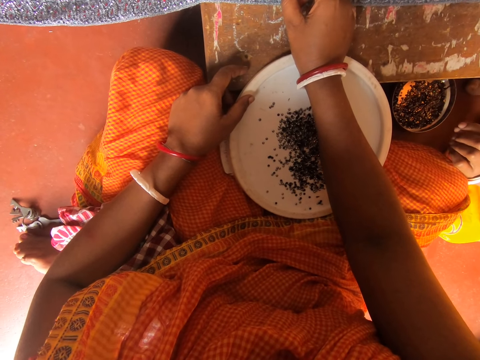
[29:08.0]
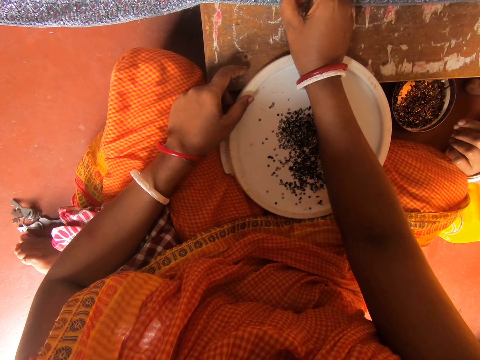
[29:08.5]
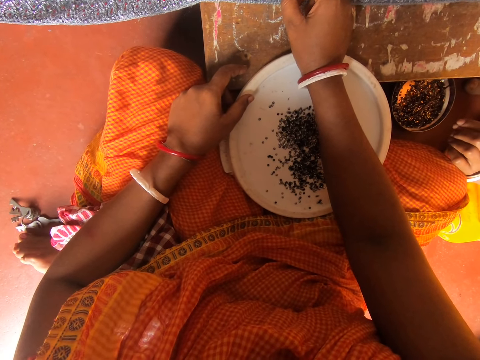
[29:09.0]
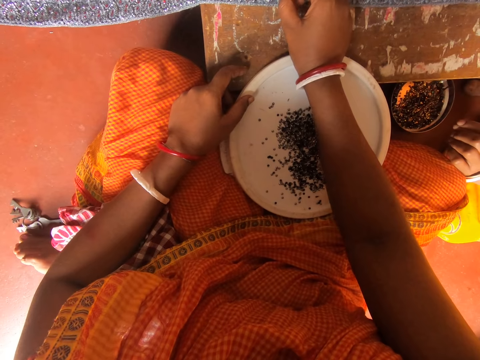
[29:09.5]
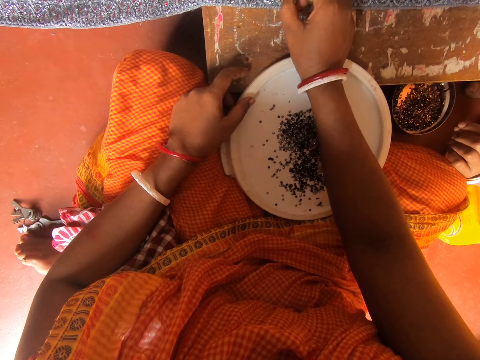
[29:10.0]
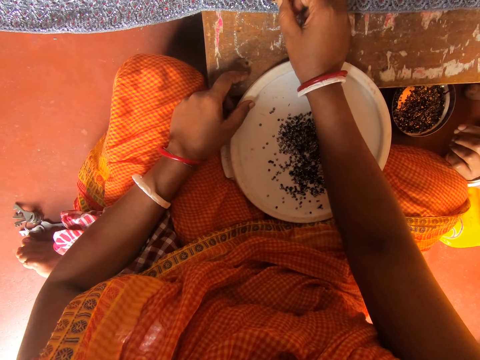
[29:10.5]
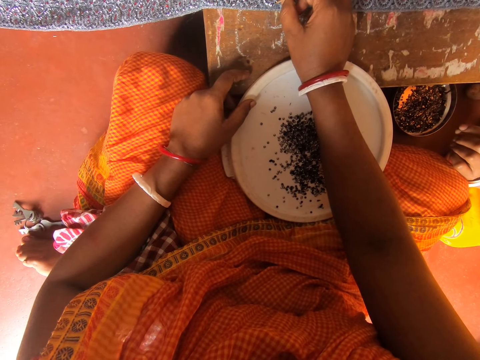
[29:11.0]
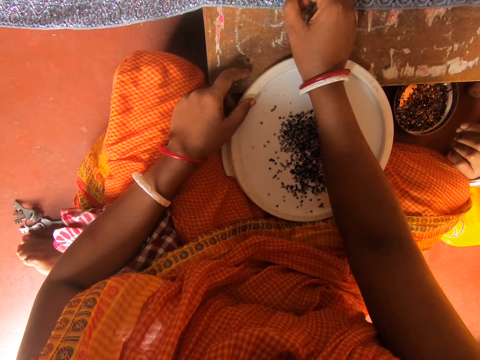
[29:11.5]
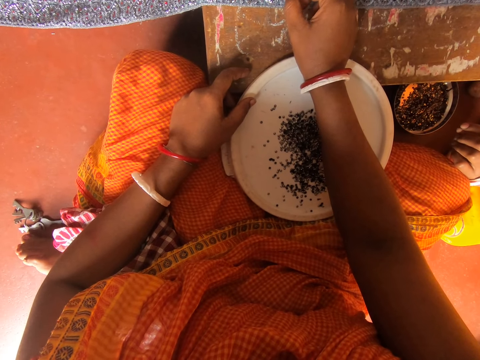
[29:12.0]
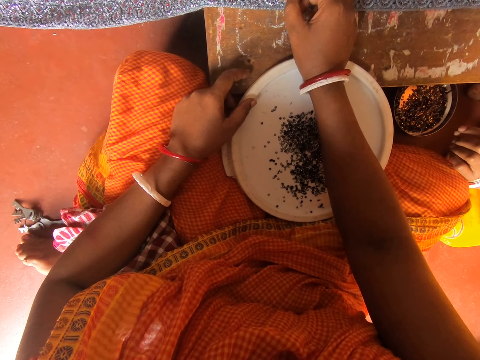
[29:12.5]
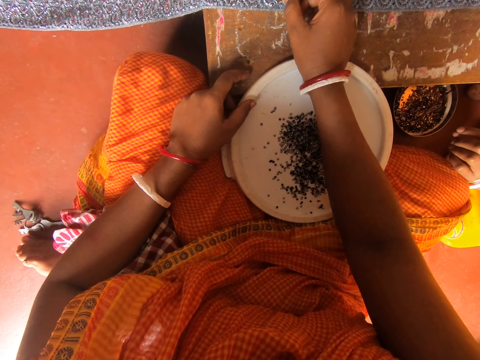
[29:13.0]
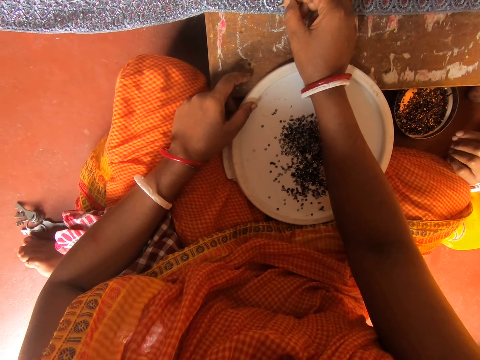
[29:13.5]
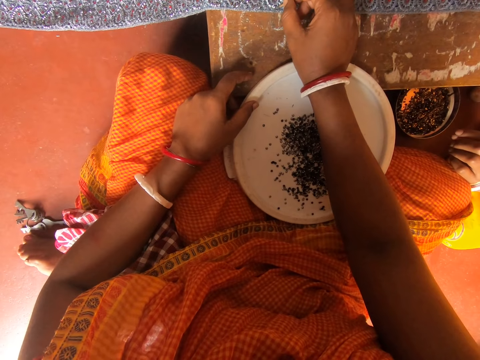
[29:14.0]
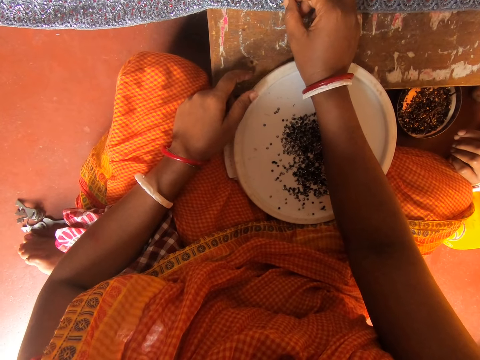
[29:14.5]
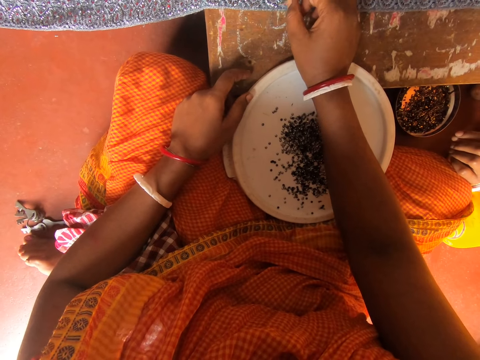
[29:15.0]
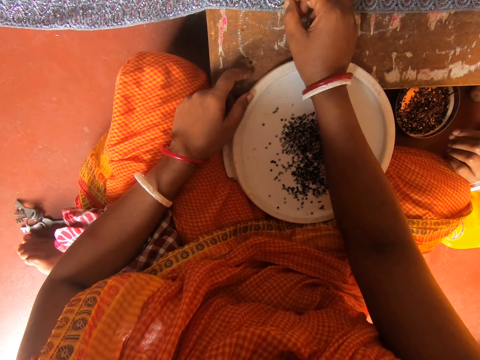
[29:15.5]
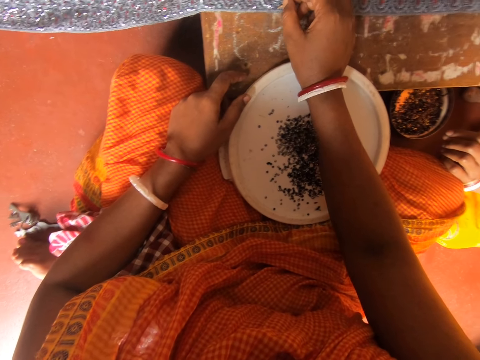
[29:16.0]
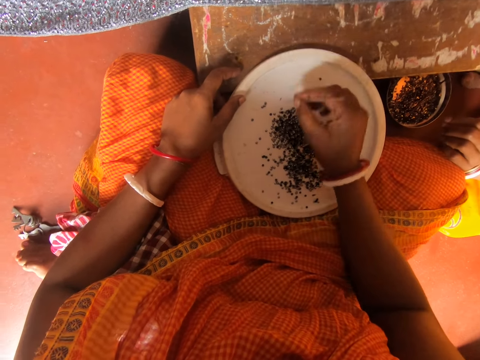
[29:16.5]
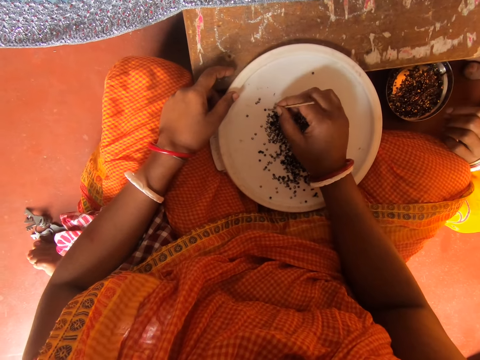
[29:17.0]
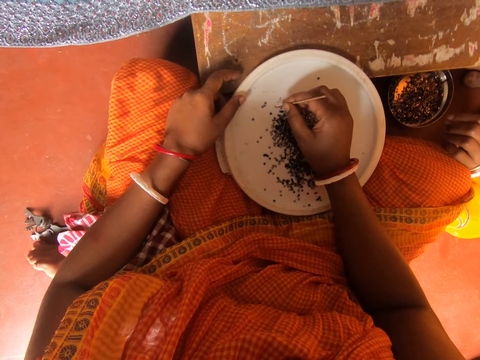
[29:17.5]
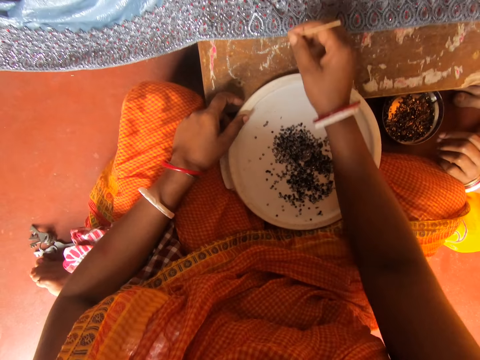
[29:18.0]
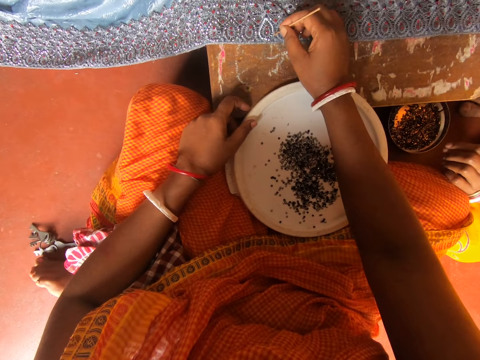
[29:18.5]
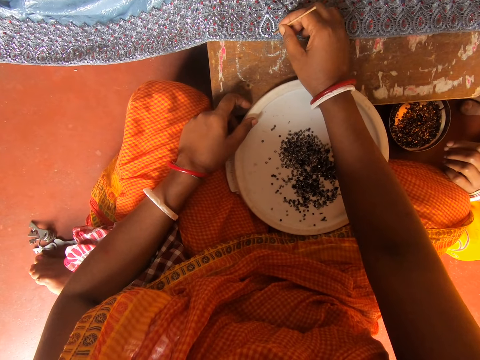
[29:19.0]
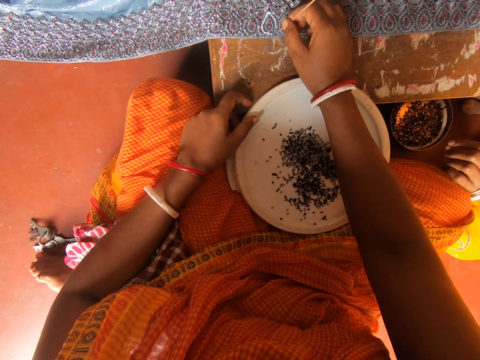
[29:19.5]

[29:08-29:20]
A person talks. The camera wearer picks a bead in a plate with a bead stick. They put the bead on a cloth with the bead stick.

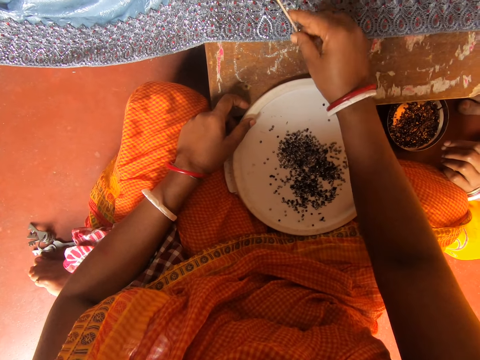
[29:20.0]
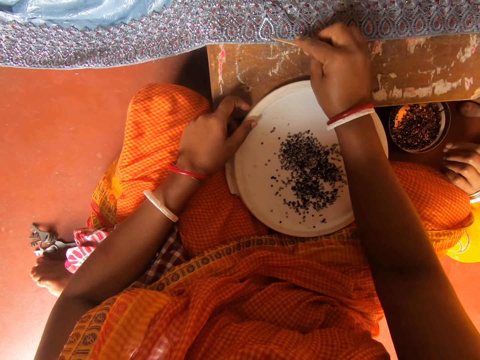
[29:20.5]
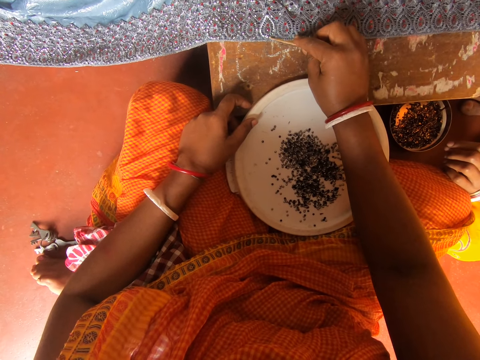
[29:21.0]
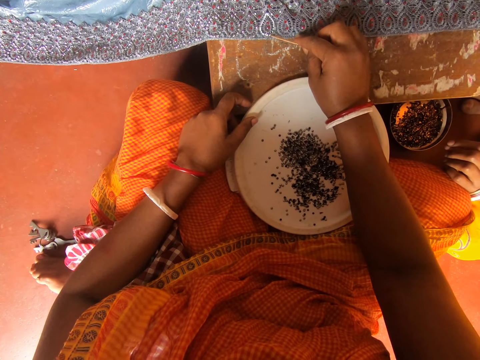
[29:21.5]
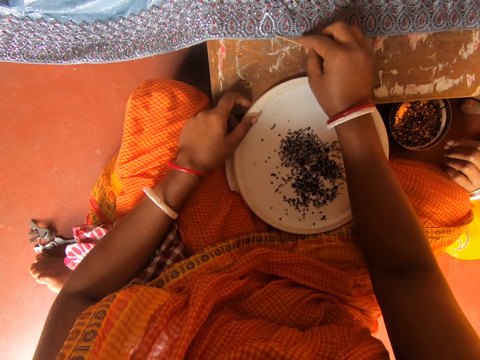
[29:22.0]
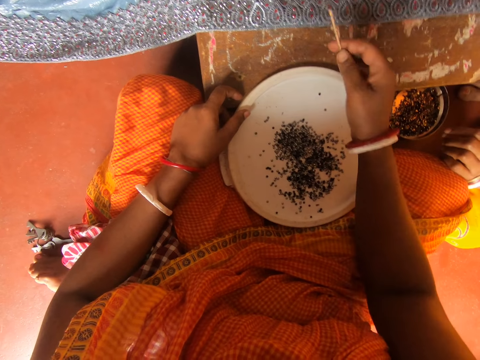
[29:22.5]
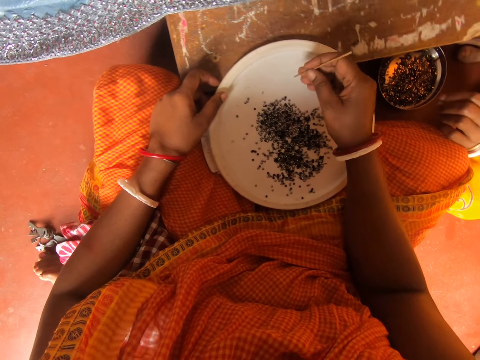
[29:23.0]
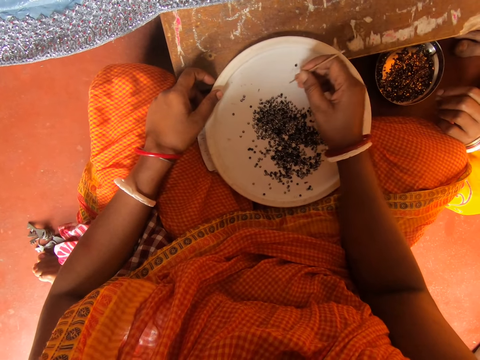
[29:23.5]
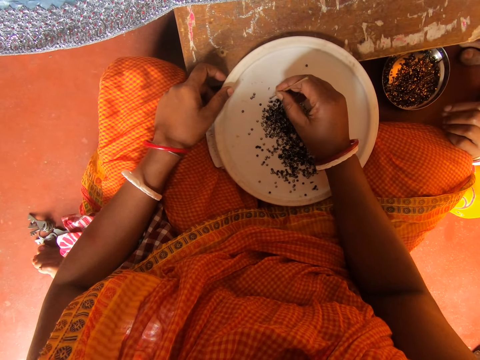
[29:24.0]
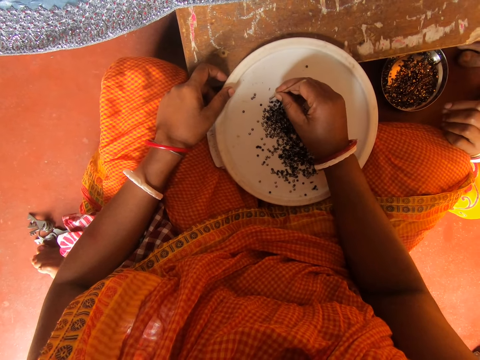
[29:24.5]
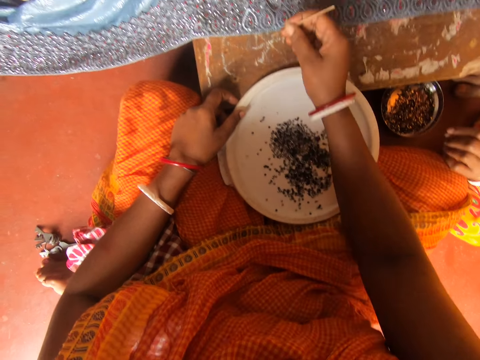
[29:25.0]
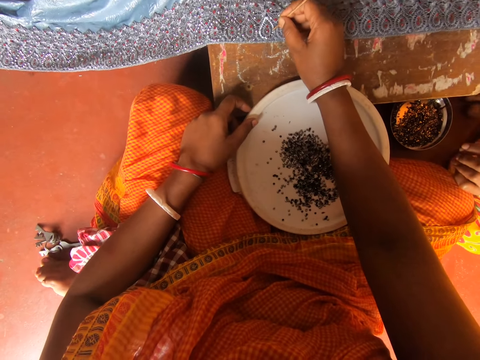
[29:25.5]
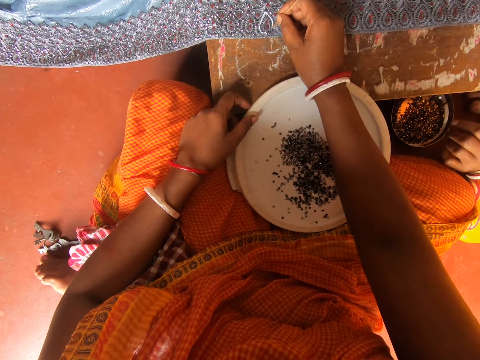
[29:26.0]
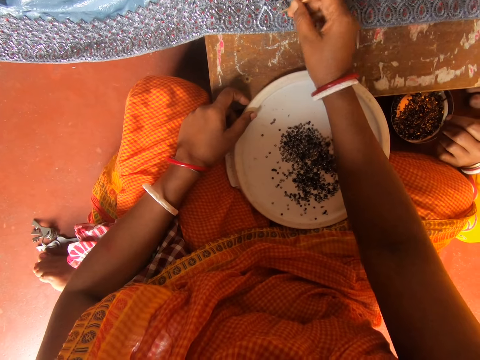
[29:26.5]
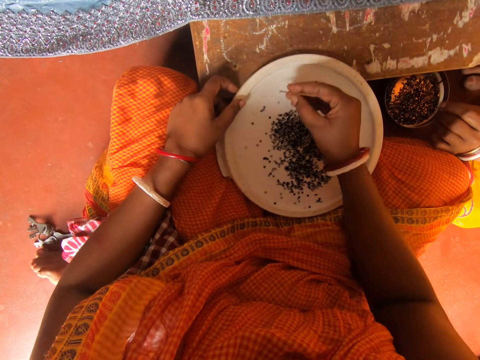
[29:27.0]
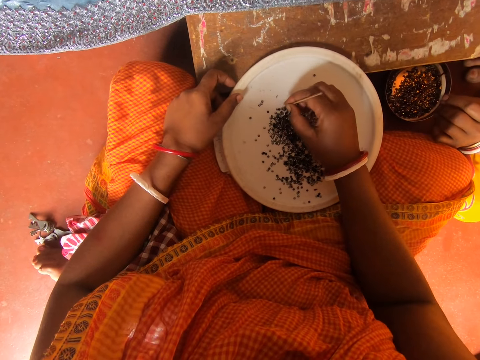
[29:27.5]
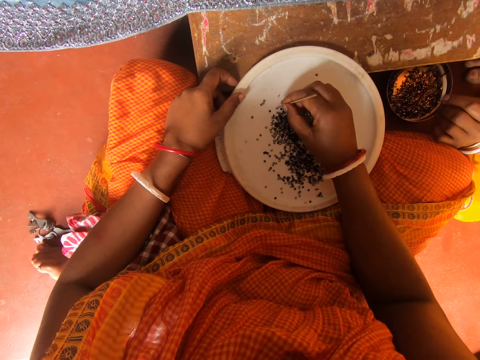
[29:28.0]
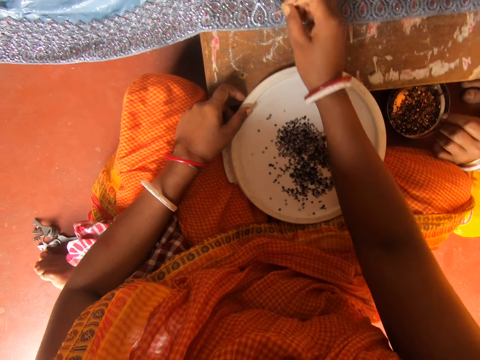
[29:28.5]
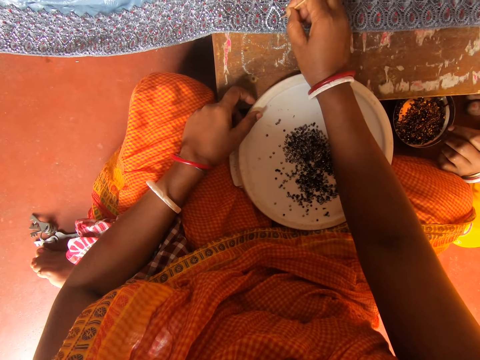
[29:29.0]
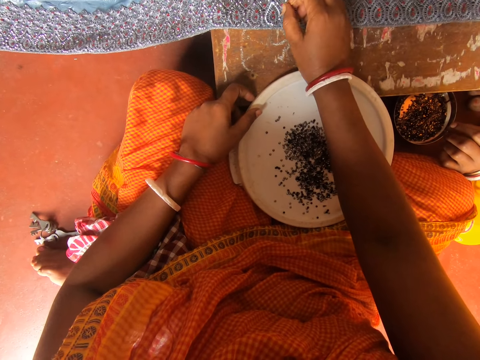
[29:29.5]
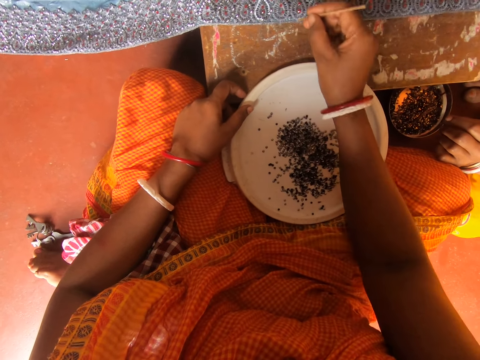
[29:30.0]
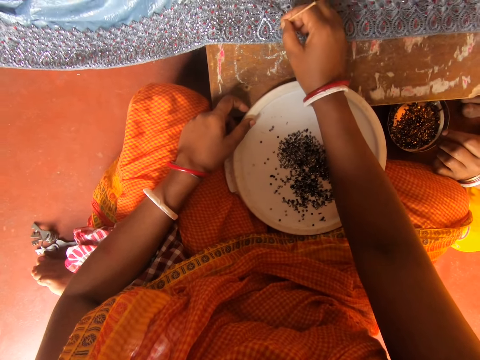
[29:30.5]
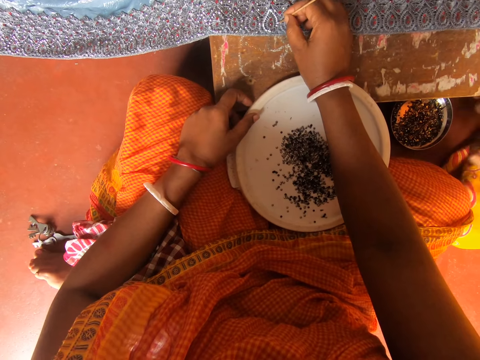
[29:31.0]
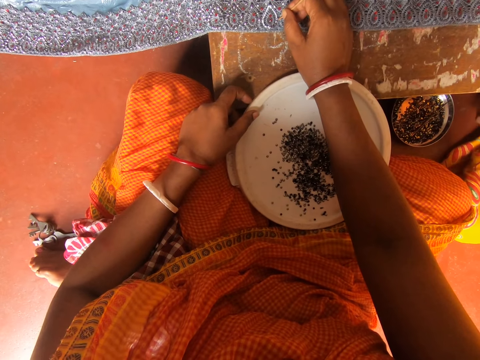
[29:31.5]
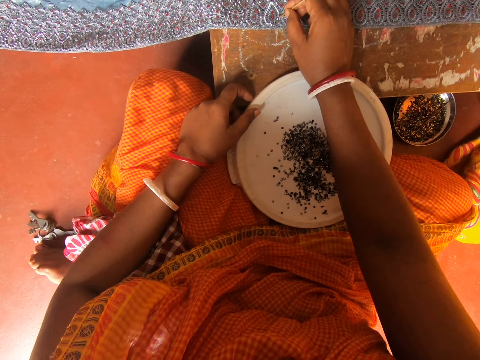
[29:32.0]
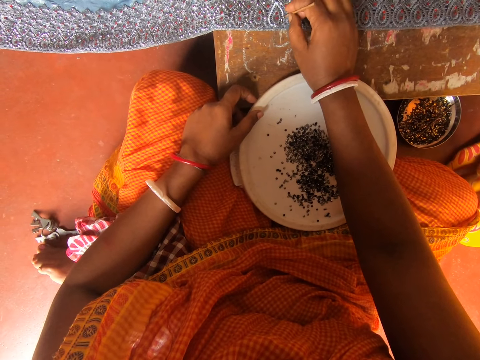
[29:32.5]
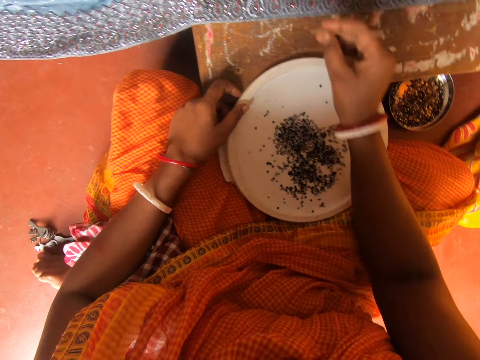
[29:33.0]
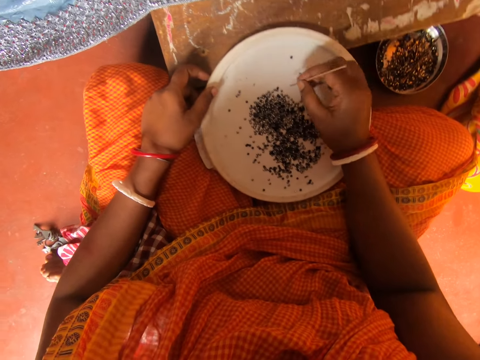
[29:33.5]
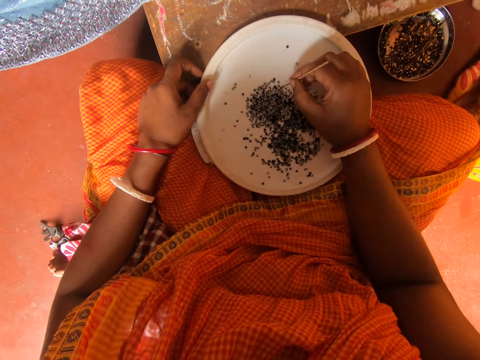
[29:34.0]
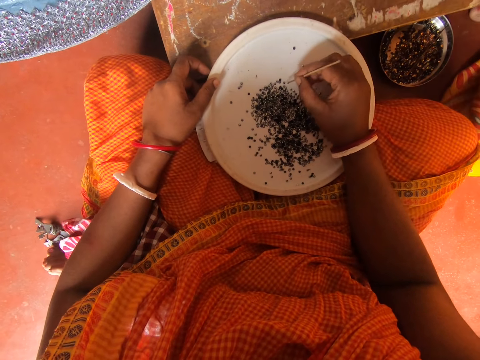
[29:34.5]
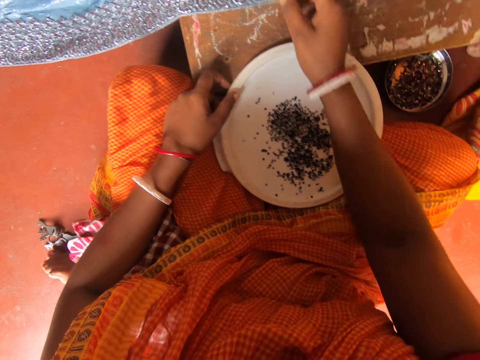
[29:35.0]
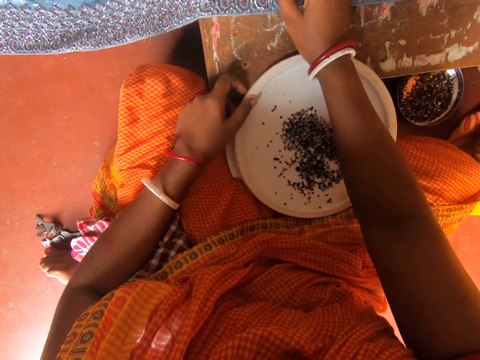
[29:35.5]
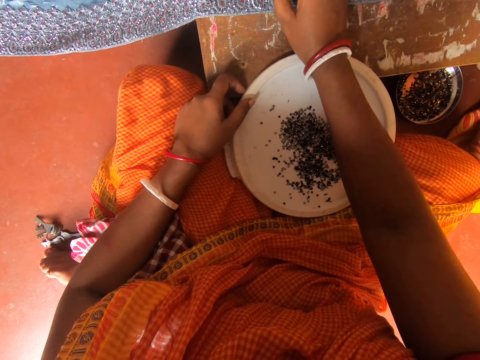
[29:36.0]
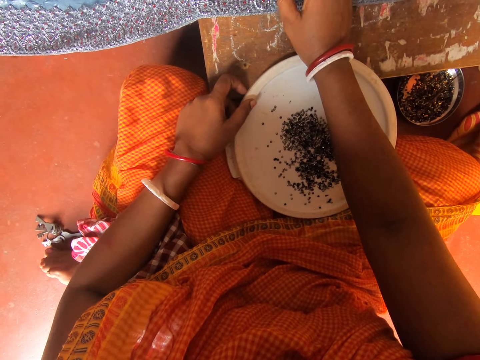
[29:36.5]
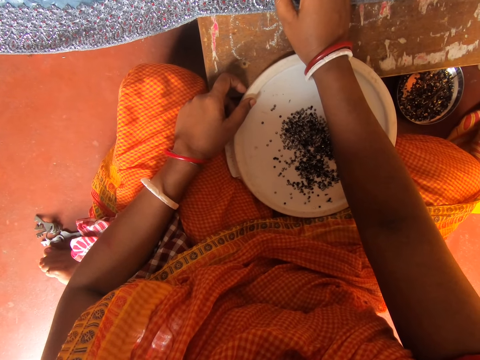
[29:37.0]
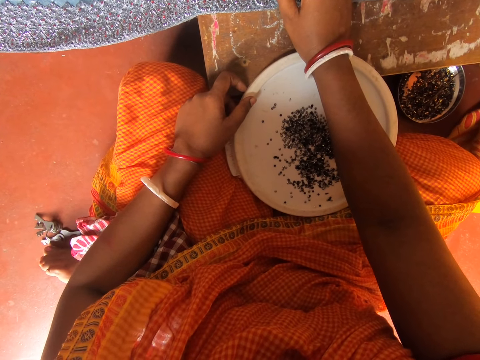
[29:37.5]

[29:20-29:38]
The camera wearer turns the bead stick with a right hand. They adjust the bead on the cloth with the bead stick. They remove the bead stick from the cloth with a right hand. They stare at the beads in a plate. They pick a bead in the plate with the bead stick. They put the bead on the cloth with the bead stick. They pick a bead in the plate with the bead stick. They put the bead on the cloth with the bead stick. They remove the bead stick from the cloth with a right hand. They put the bead on the cloth with the bead stick. A person talks. The camera wearer picks a bead in the plate with the bead stick. They put the bead on the cloth with the bead stick.
